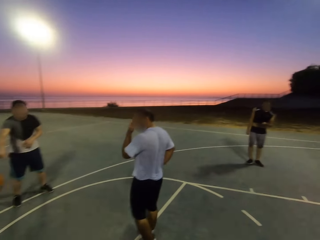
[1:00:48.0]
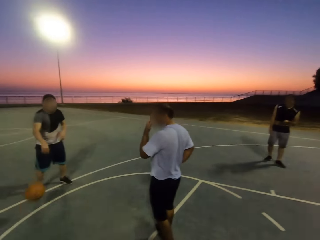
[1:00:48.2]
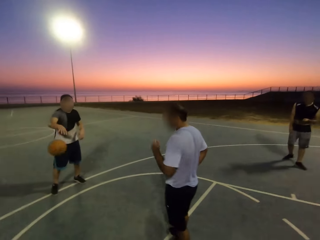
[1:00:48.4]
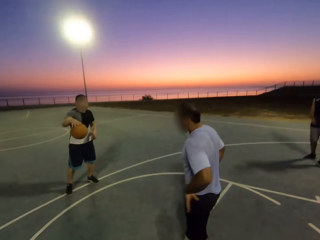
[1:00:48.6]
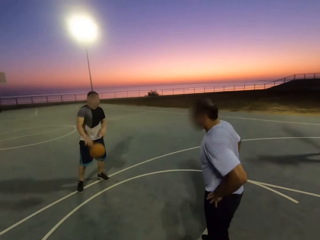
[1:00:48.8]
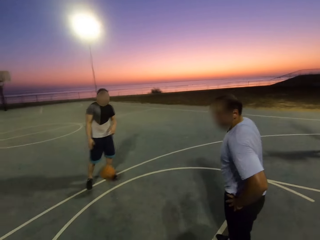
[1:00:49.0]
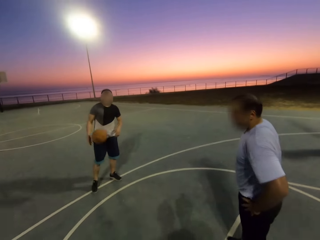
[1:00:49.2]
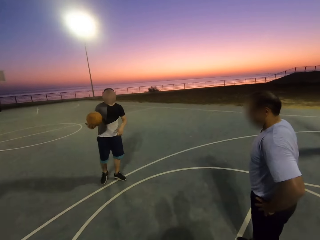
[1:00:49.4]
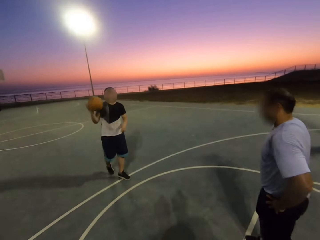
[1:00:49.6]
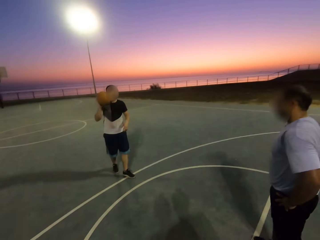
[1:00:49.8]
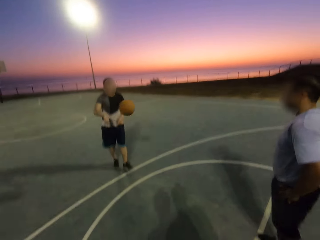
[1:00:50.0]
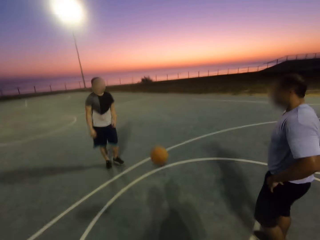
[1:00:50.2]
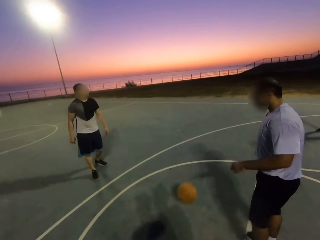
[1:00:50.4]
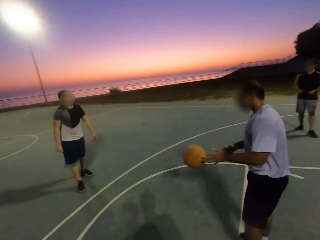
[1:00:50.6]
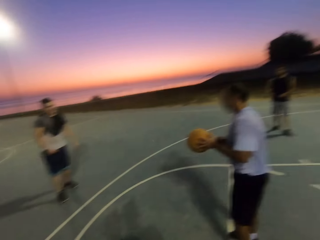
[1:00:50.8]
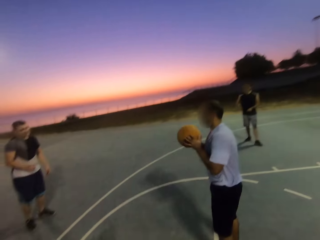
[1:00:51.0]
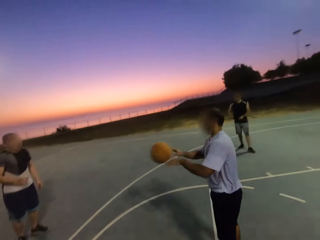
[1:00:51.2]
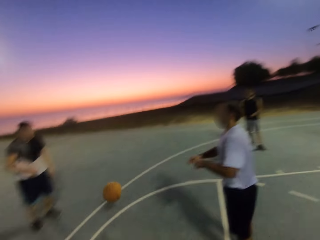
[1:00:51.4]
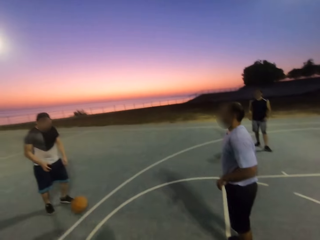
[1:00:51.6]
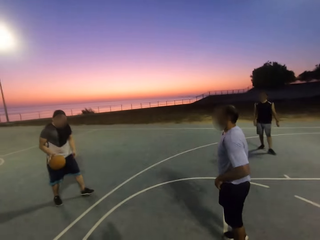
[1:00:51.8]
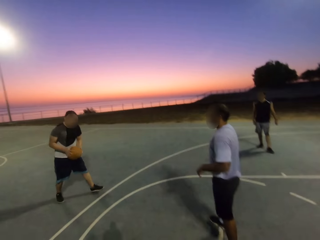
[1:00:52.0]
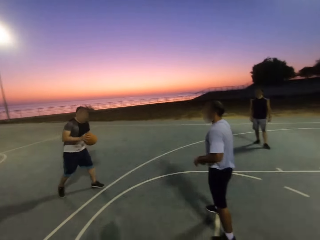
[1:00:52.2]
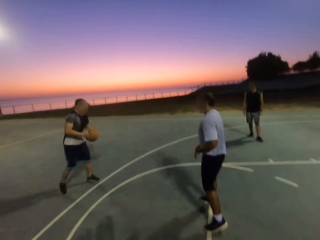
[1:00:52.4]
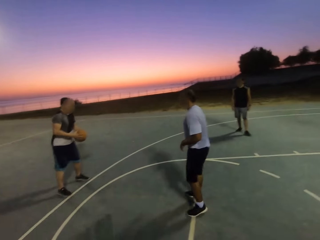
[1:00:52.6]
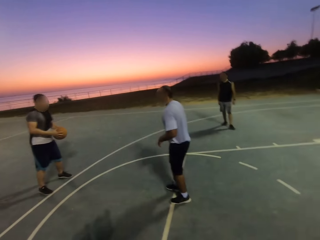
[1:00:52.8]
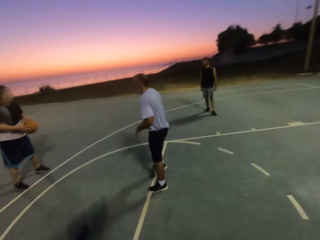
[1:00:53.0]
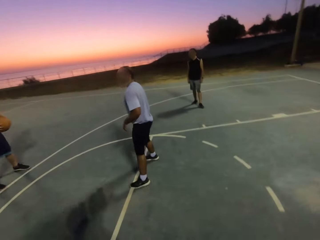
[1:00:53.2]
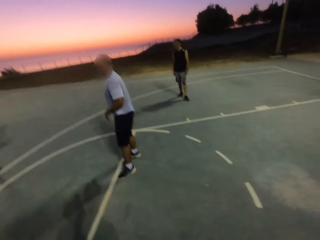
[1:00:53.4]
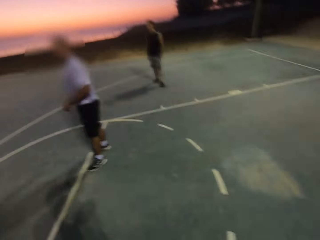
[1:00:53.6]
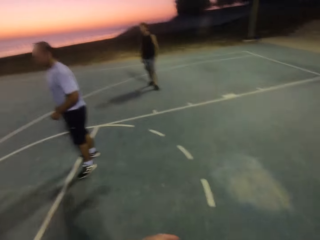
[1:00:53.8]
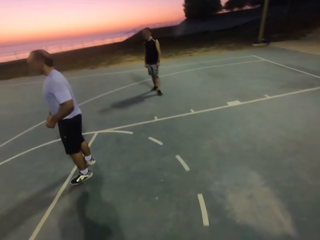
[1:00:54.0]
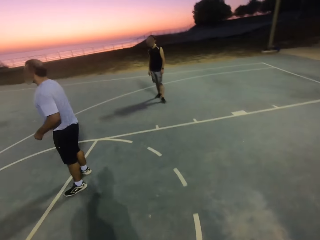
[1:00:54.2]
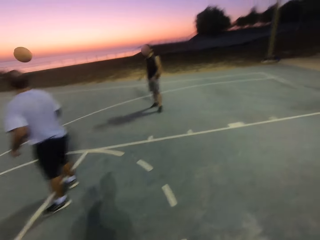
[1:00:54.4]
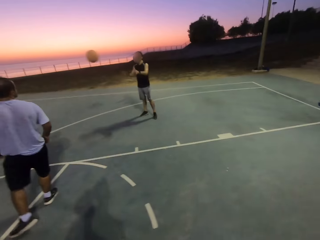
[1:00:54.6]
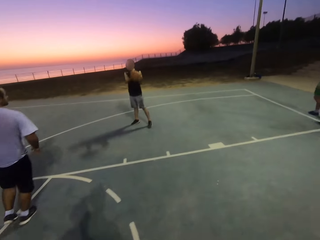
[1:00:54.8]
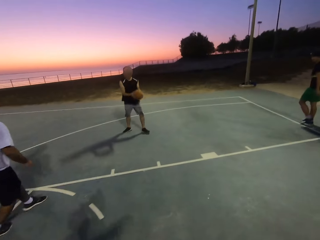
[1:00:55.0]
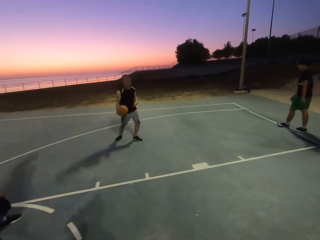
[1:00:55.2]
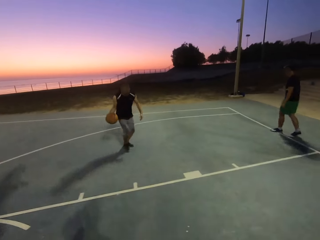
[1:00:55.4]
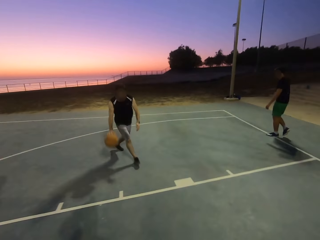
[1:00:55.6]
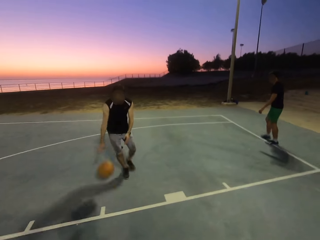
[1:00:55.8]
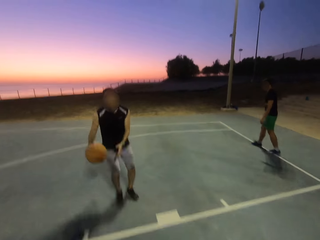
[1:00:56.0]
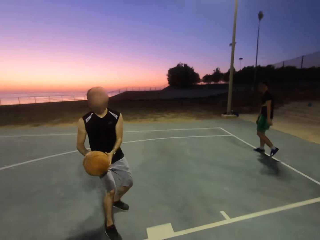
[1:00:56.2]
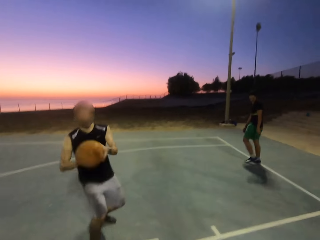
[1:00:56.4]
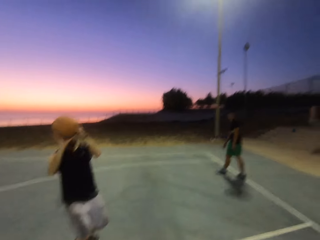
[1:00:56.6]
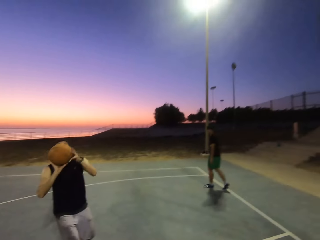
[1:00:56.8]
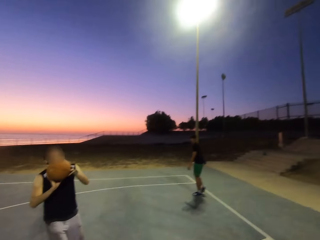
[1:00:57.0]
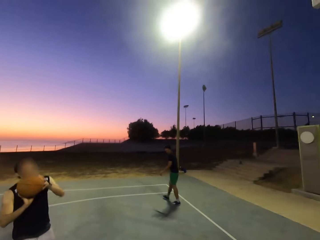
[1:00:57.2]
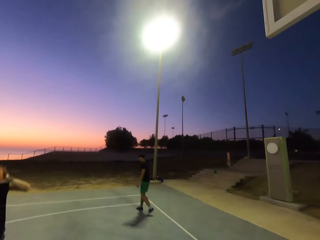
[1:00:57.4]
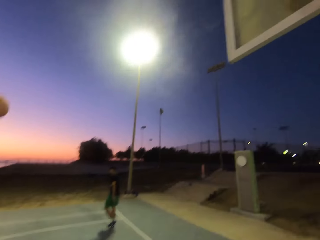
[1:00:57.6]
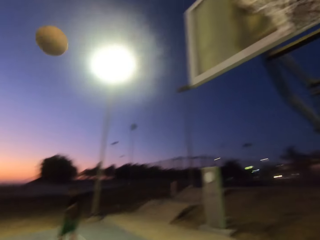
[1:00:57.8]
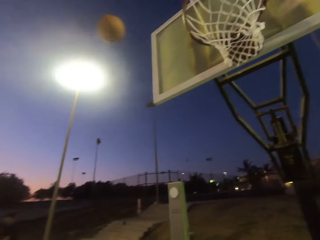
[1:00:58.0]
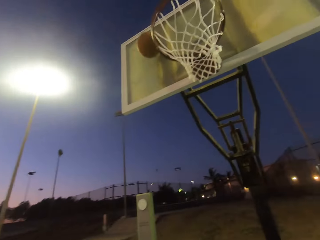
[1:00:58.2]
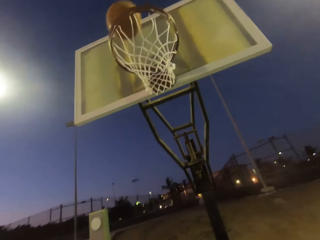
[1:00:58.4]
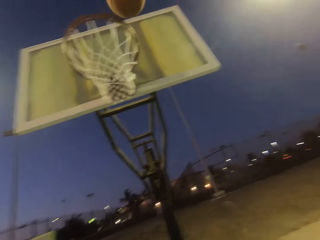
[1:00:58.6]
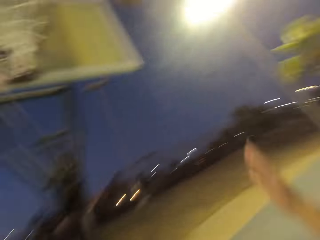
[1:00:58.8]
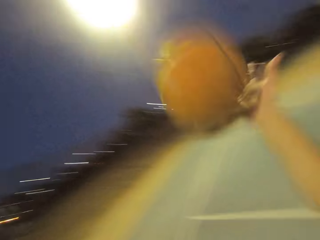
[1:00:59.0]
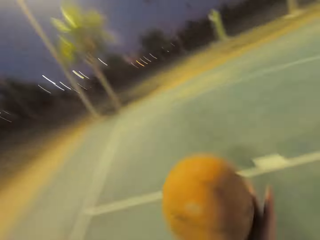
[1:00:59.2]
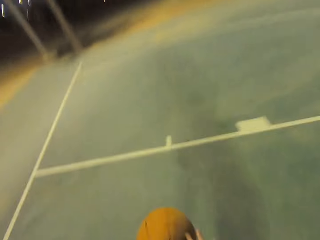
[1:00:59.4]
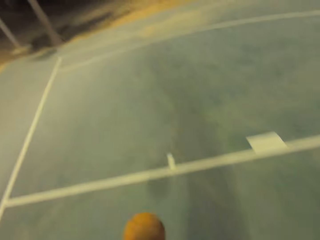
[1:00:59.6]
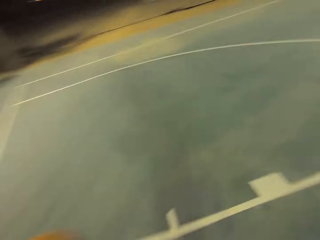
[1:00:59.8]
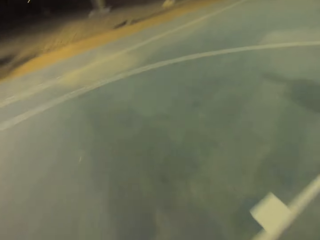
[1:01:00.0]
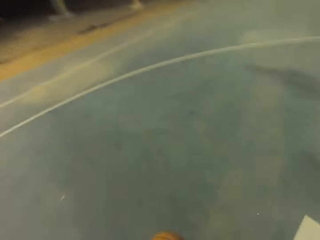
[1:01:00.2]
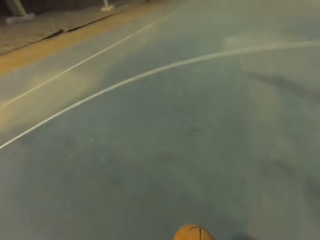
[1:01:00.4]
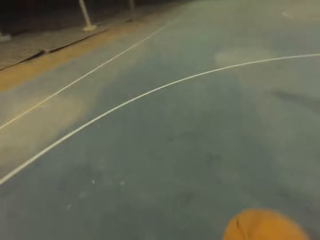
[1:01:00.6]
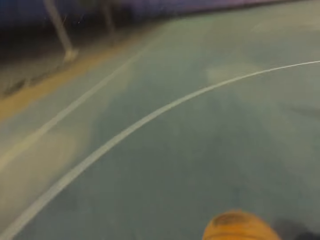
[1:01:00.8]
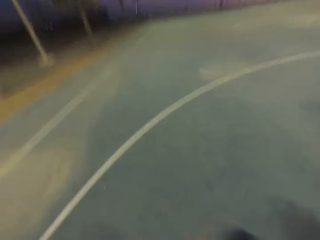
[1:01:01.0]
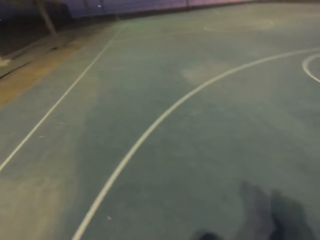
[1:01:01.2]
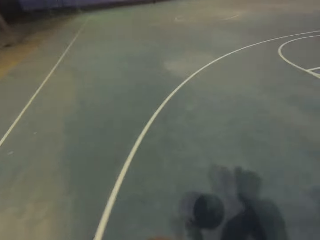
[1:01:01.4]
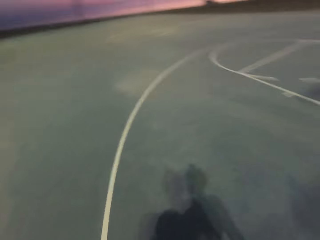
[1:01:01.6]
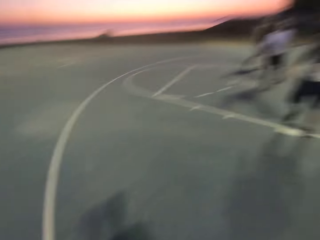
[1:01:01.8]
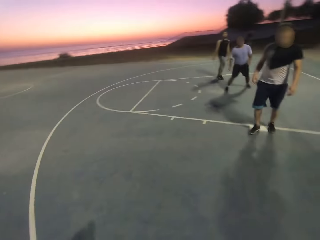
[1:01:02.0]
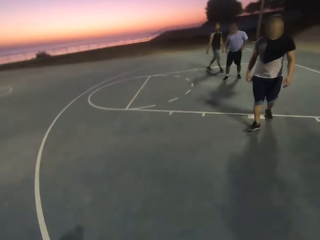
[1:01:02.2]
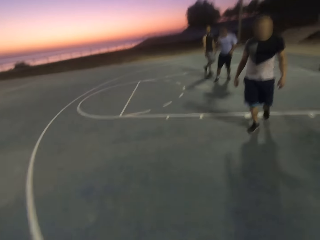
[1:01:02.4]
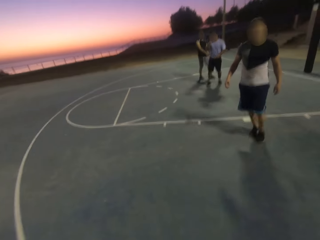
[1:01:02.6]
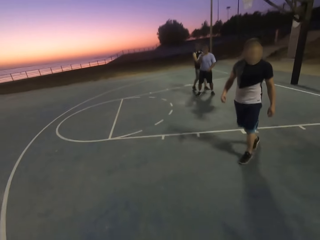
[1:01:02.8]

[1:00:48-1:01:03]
A man throws the ball. The man pushes the ball to another man. The other man picks up the ball and throws the ball. He pushes the ball to the first man. The first man picks up the ball and throws the ball to a third man. The third man picks up the ball, dribbles the ball, and throws the ball in the hoop. The camera wearer picks up the ball. They hold the ball and dribble the ball.

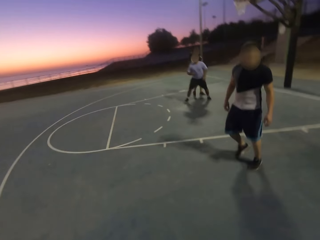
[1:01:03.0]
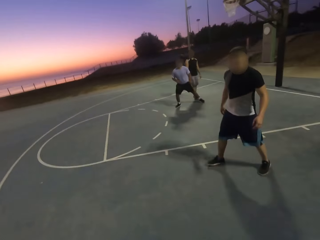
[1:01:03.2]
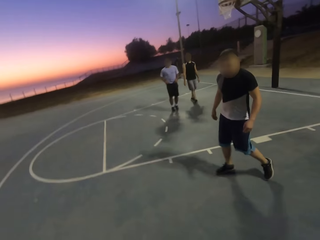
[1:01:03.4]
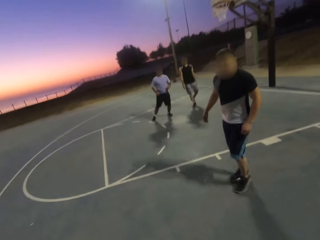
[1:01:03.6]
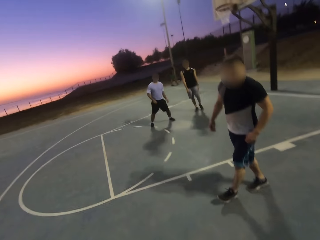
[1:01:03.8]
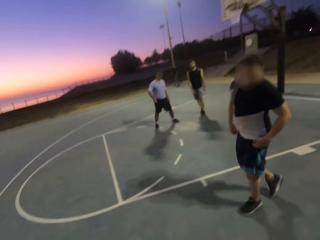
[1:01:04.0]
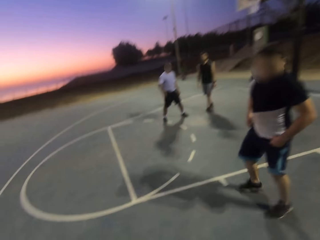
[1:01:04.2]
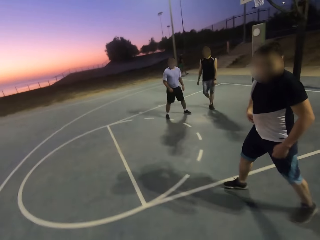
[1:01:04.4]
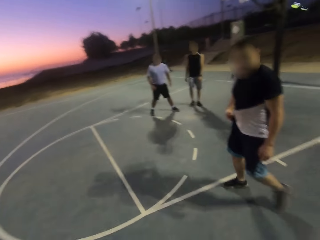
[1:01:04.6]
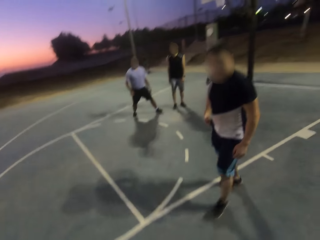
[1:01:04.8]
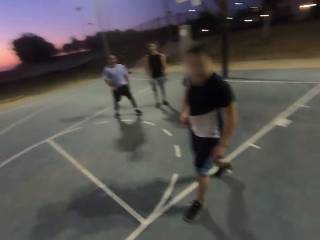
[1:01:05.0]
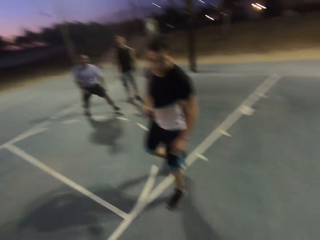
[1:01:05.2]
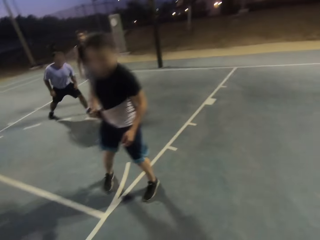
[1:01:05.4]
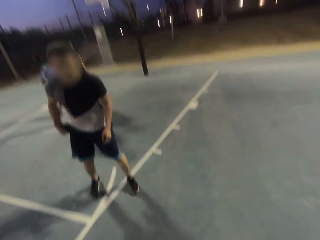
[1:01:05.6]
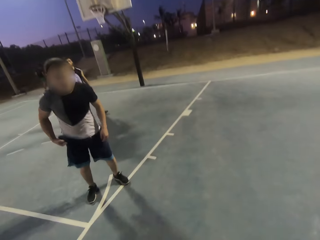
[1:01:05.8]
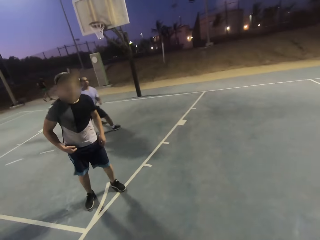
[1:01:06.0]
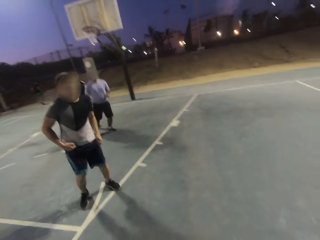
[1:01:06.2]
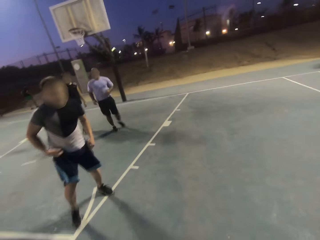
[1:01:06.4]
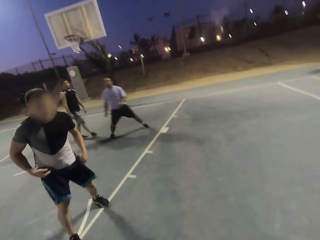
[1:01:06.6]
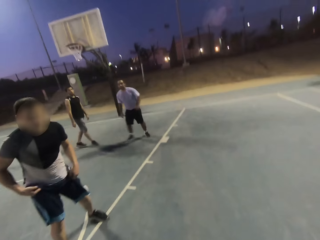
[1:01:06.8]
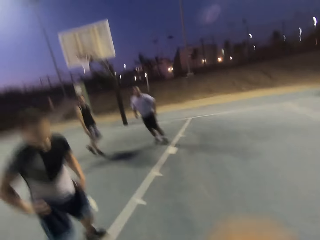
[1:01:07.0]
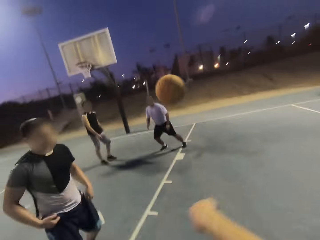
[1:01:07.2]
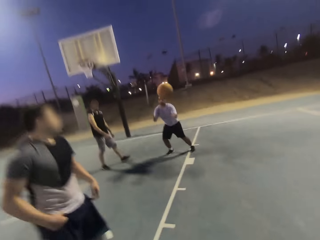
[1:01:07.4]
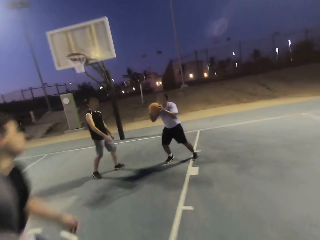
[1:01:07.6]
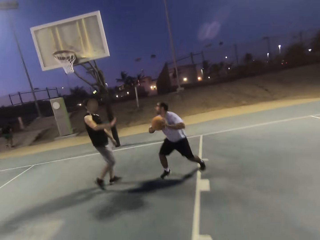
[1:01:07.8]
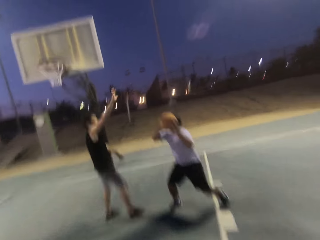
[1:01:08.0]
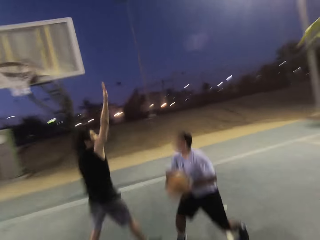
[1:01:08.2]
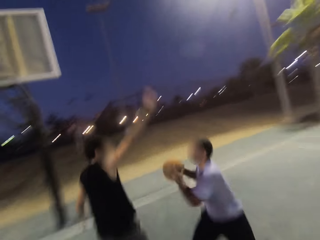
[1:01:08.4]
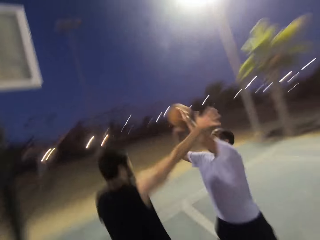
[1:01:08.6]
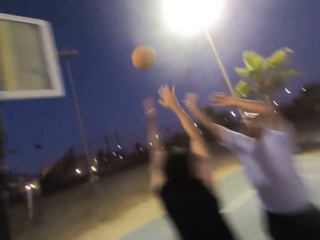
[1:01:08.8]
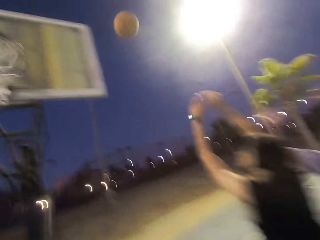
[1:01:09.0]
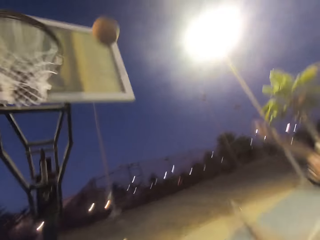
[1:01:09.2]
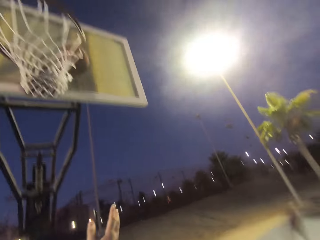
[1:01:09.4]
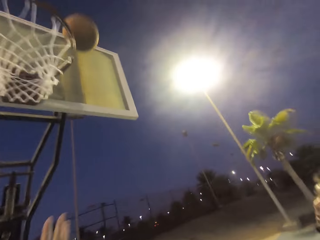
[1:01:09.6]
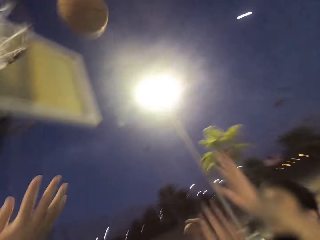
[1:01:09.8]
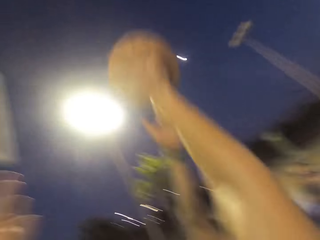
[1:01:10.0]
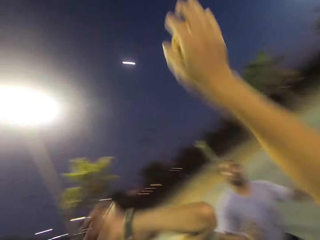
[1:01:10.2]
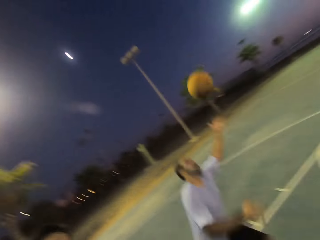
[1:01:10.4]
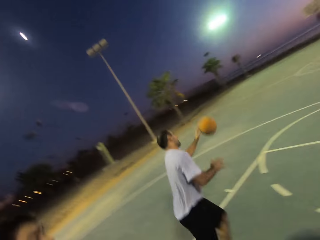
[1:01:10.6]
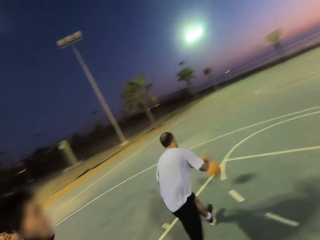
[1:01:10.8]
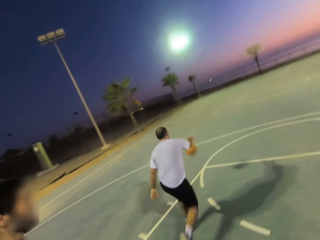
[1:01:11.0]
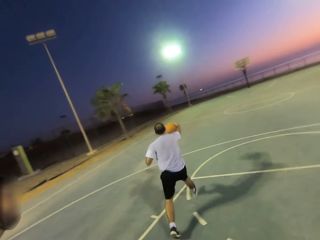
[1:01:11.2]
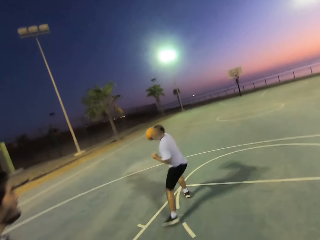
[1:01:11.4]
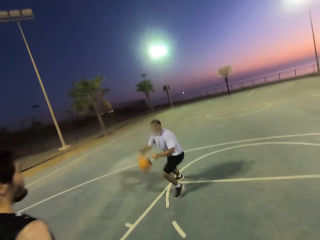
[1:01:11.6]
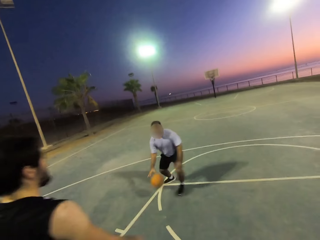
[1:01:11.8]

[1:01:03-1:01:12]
A man runs. The camera wearer throws the ball to the man. The man picks up the ball. Another man shields. The first man throws the ball in the hoop. The camera wearer taps the ball. The first man picks up the ball and dribbles the ball.
